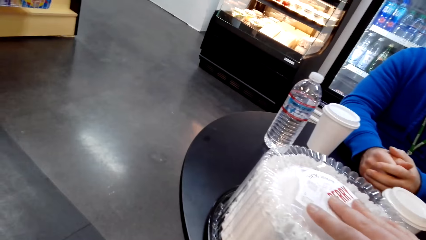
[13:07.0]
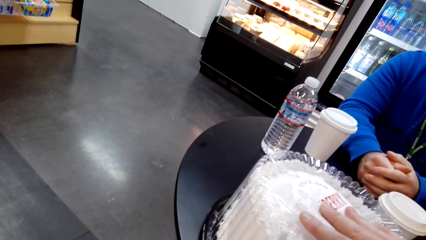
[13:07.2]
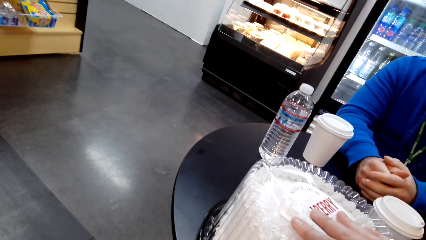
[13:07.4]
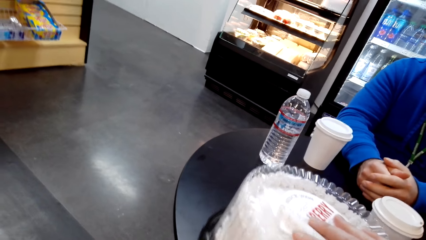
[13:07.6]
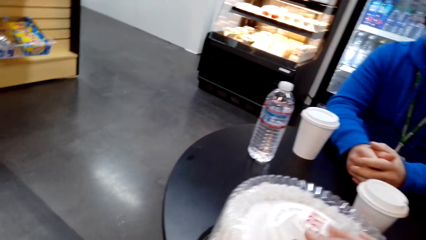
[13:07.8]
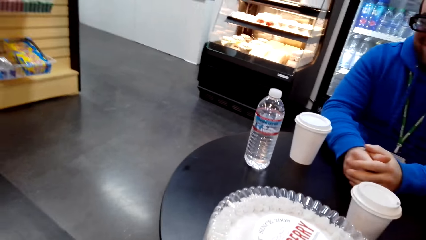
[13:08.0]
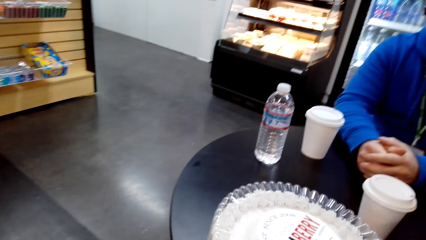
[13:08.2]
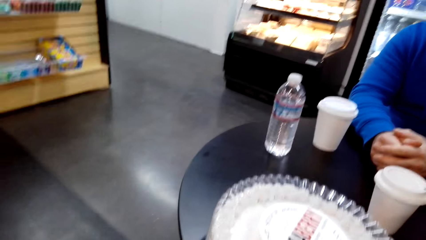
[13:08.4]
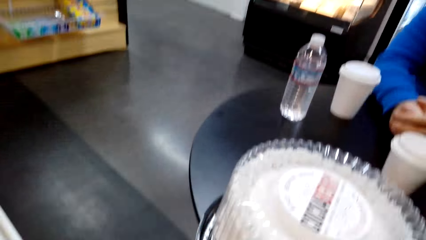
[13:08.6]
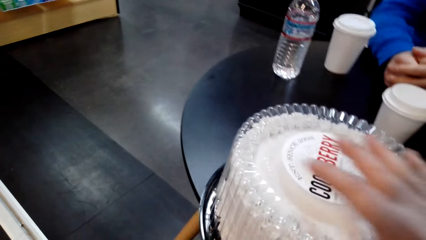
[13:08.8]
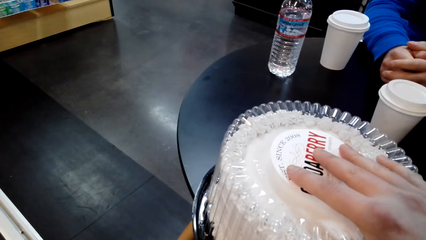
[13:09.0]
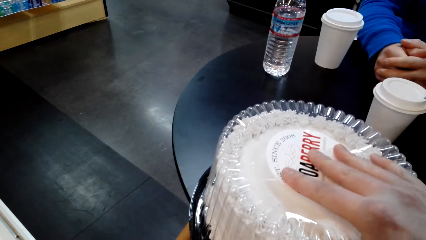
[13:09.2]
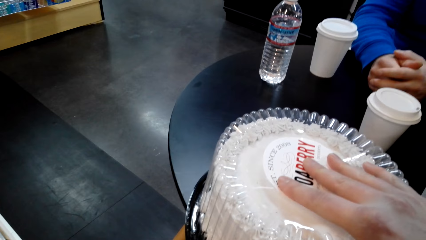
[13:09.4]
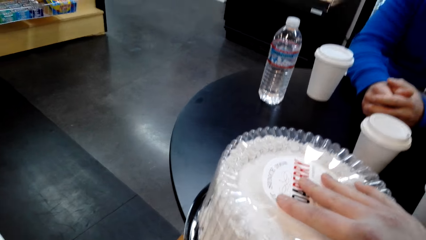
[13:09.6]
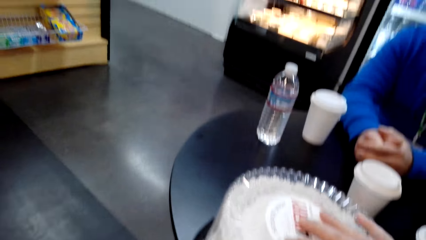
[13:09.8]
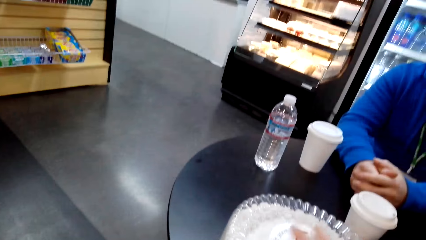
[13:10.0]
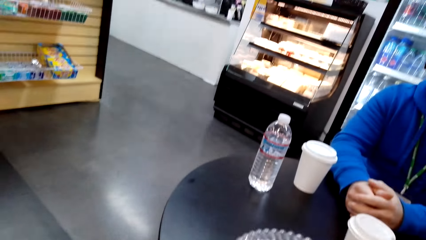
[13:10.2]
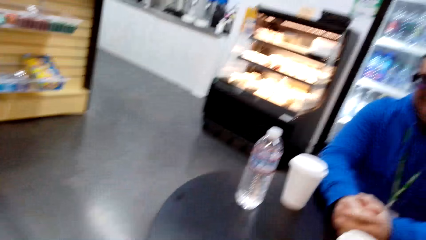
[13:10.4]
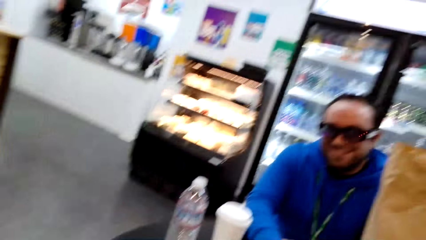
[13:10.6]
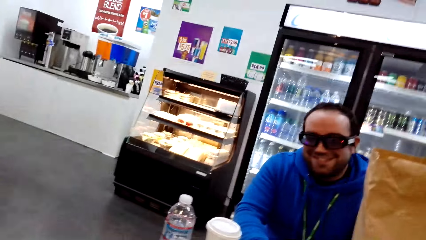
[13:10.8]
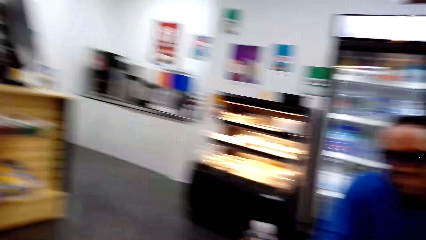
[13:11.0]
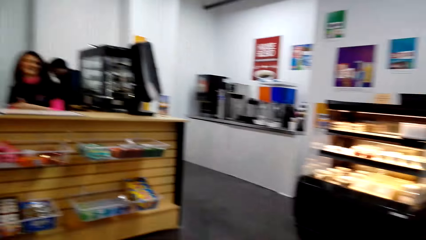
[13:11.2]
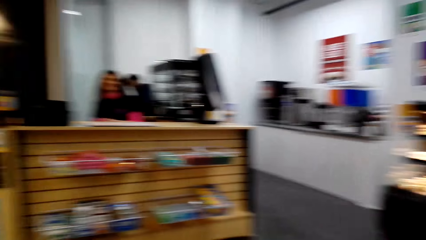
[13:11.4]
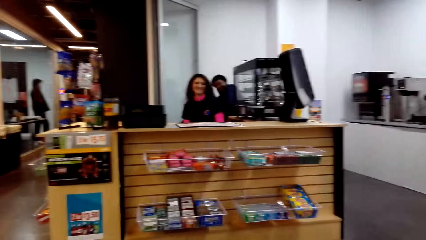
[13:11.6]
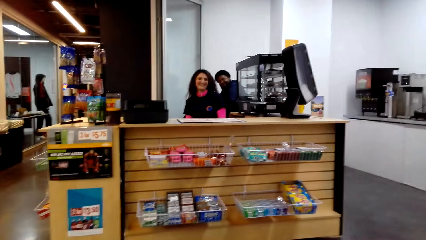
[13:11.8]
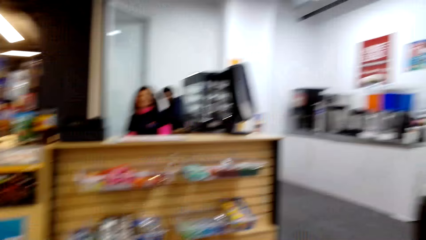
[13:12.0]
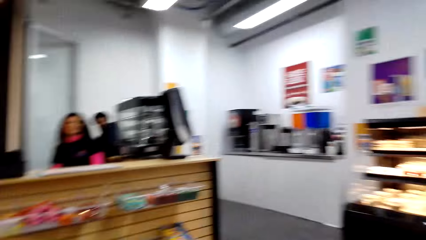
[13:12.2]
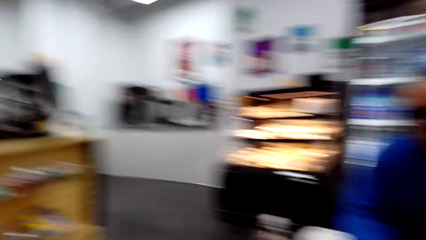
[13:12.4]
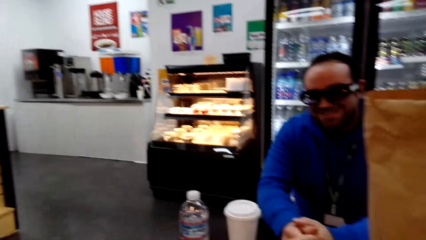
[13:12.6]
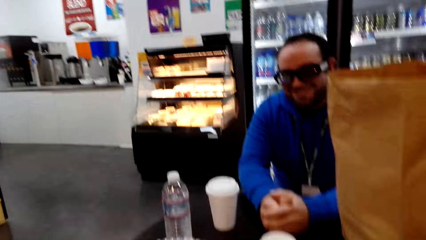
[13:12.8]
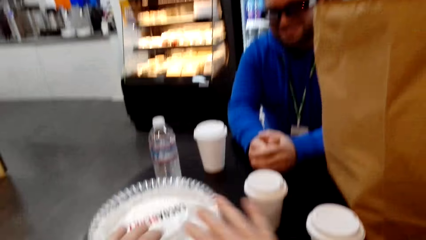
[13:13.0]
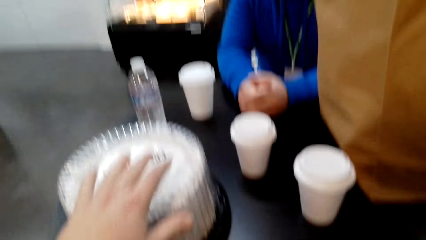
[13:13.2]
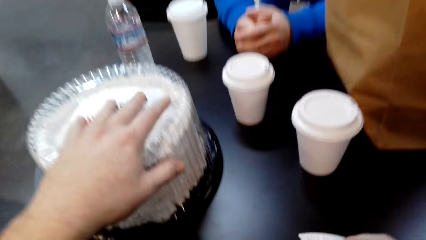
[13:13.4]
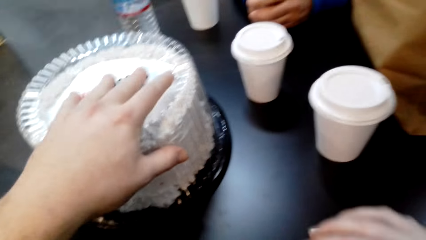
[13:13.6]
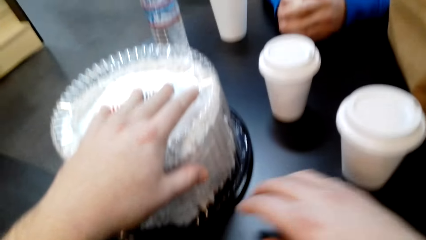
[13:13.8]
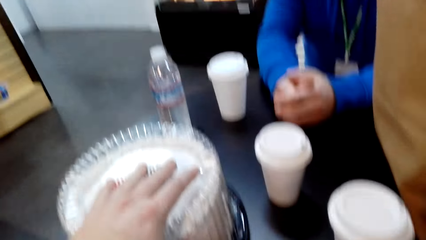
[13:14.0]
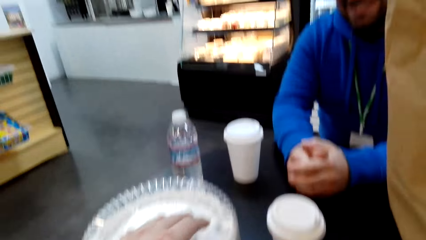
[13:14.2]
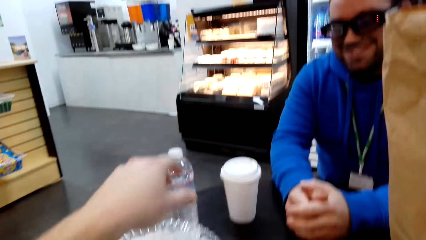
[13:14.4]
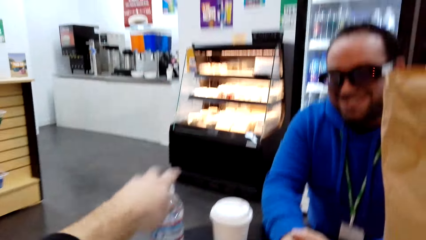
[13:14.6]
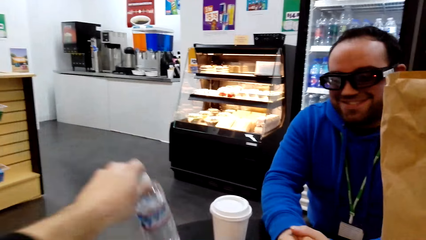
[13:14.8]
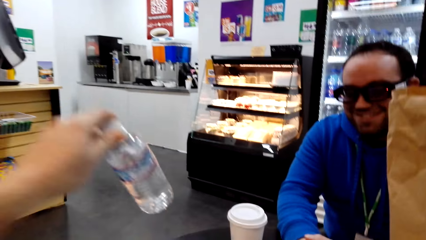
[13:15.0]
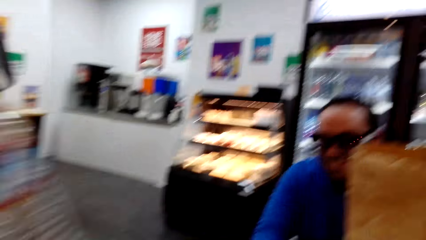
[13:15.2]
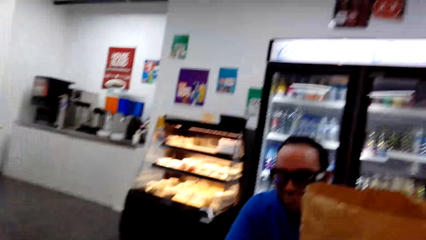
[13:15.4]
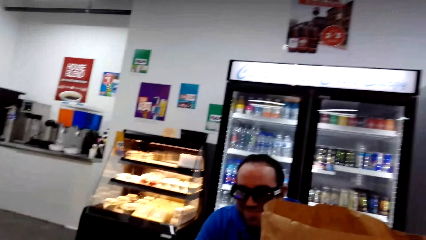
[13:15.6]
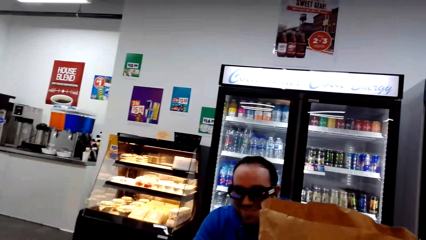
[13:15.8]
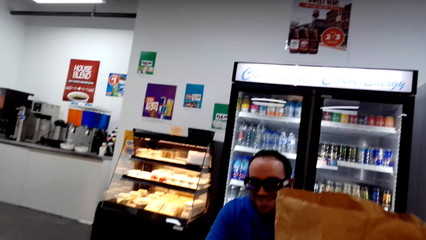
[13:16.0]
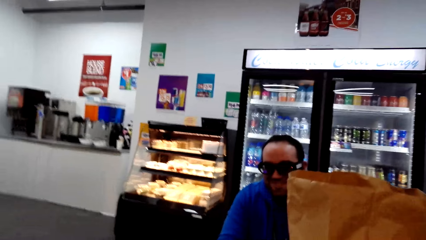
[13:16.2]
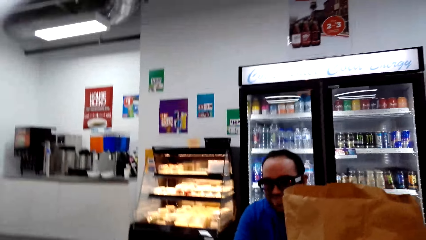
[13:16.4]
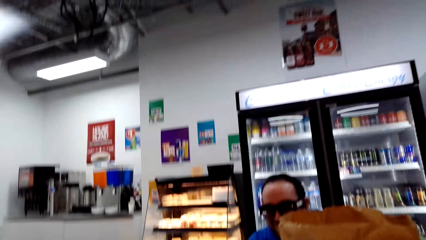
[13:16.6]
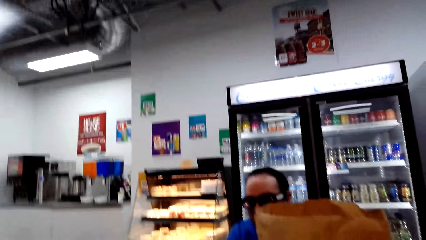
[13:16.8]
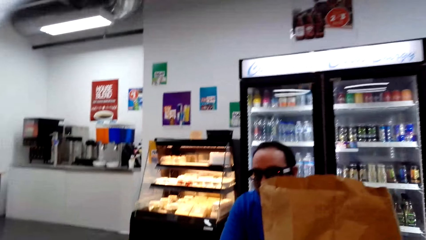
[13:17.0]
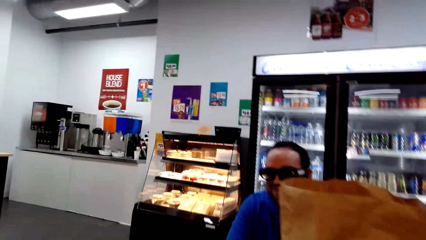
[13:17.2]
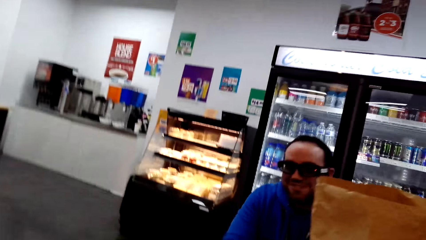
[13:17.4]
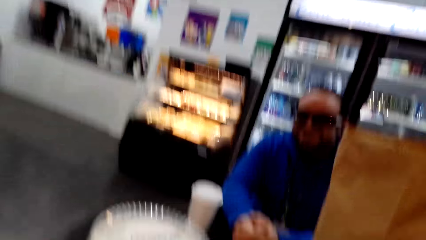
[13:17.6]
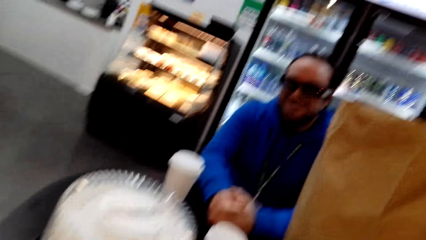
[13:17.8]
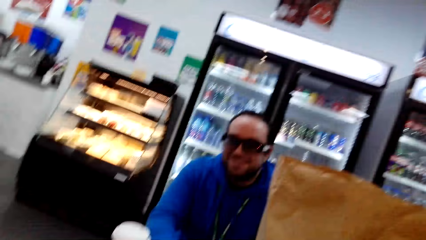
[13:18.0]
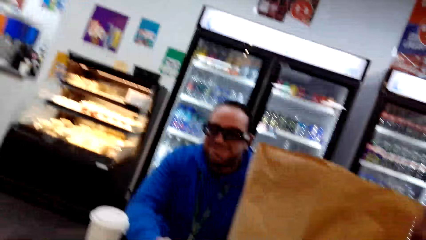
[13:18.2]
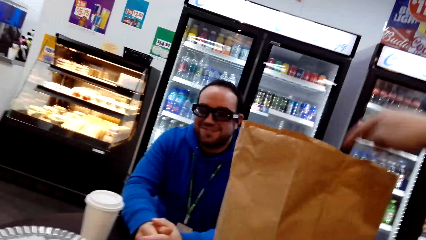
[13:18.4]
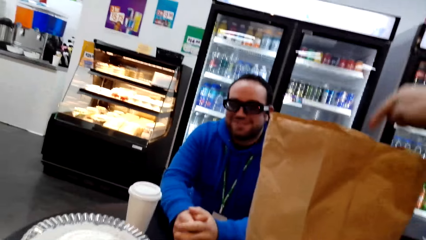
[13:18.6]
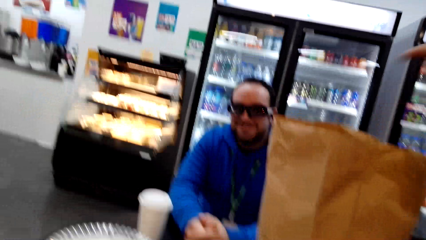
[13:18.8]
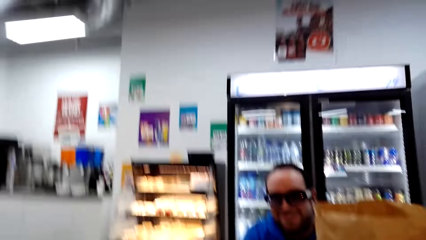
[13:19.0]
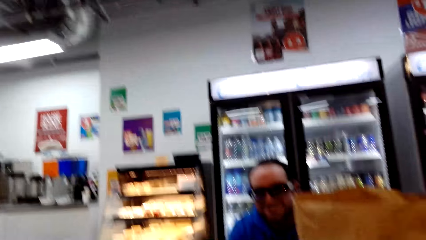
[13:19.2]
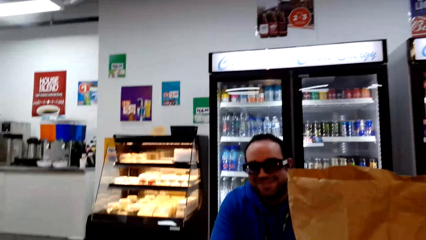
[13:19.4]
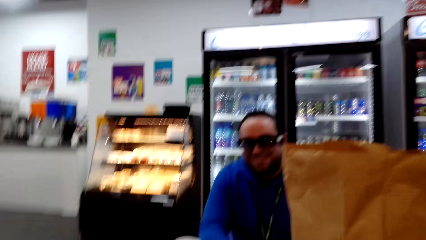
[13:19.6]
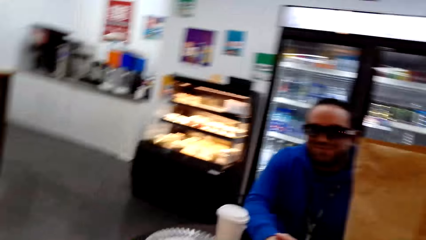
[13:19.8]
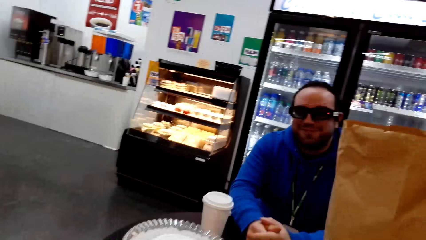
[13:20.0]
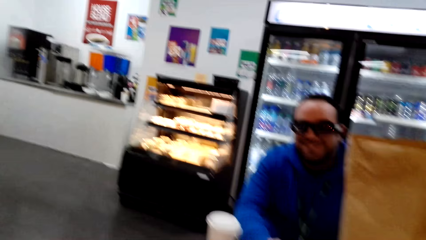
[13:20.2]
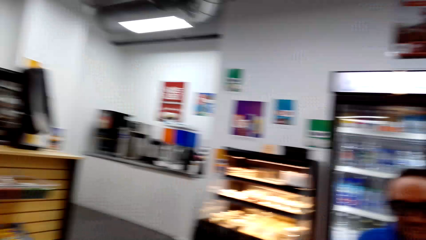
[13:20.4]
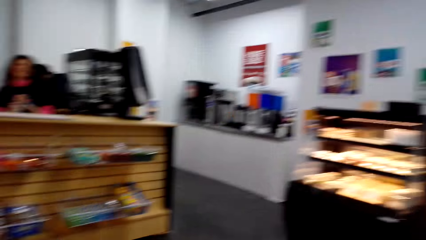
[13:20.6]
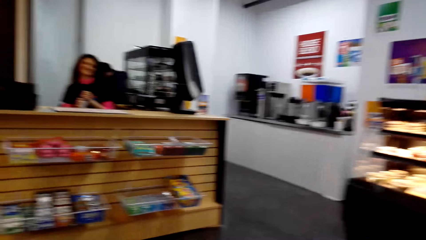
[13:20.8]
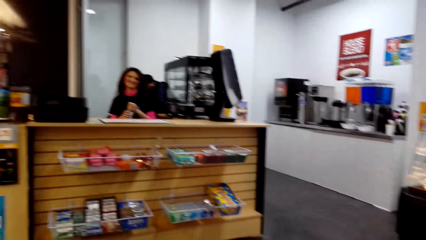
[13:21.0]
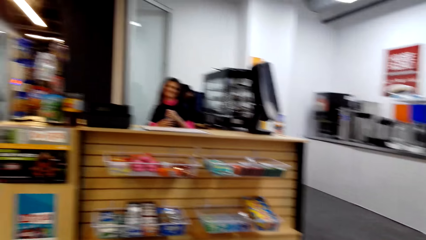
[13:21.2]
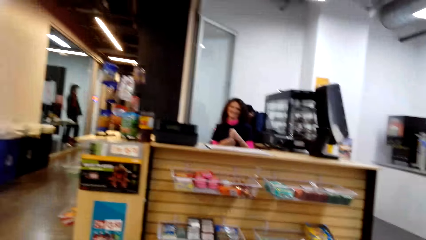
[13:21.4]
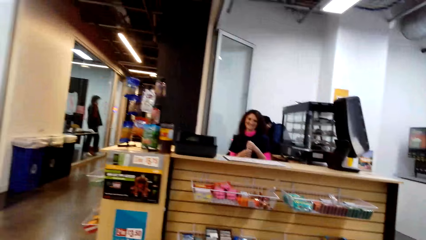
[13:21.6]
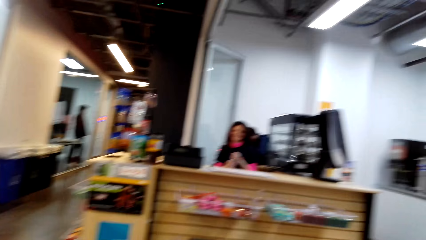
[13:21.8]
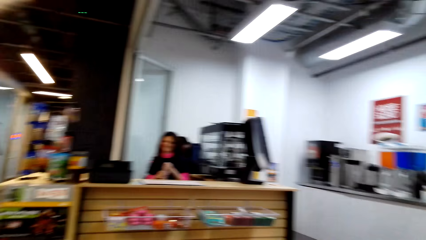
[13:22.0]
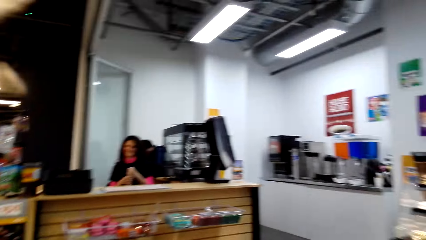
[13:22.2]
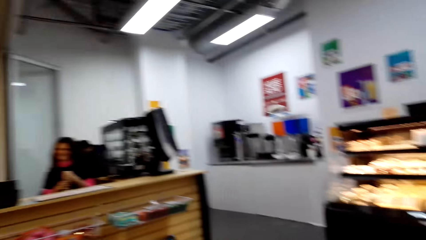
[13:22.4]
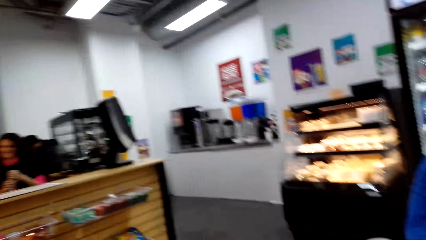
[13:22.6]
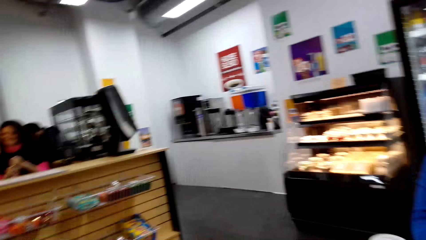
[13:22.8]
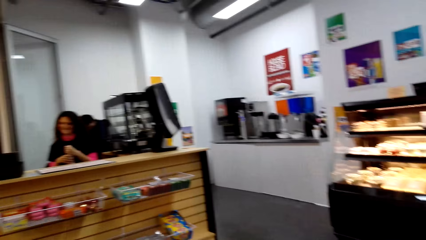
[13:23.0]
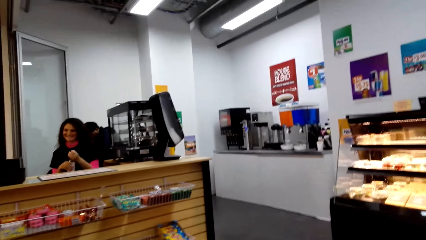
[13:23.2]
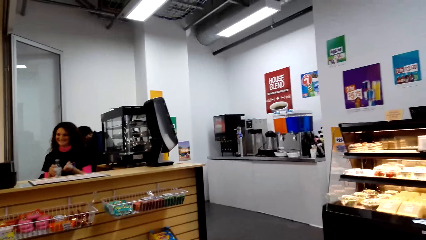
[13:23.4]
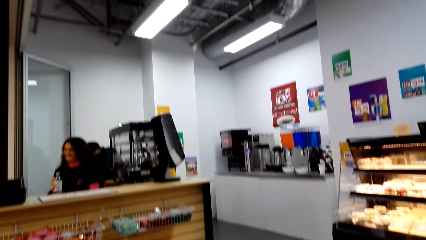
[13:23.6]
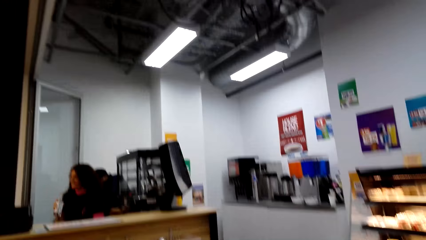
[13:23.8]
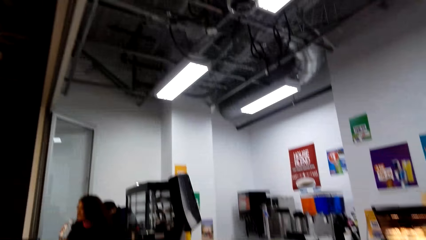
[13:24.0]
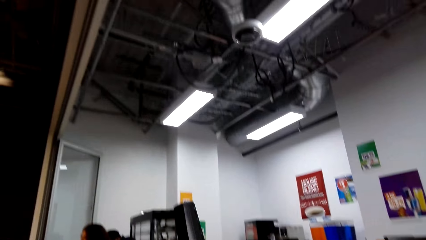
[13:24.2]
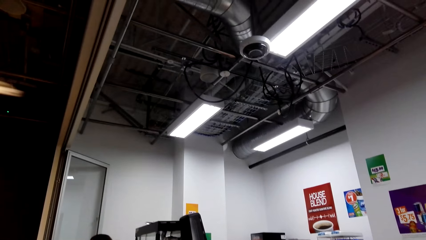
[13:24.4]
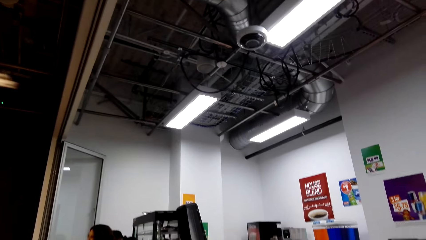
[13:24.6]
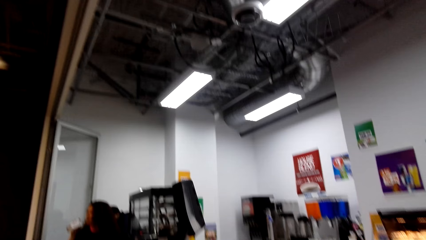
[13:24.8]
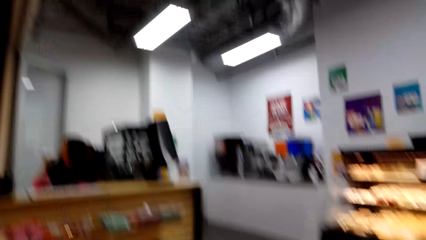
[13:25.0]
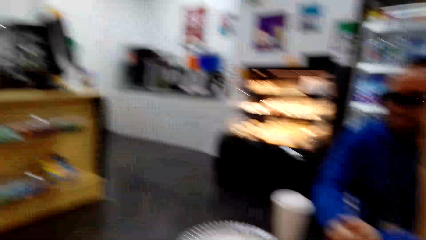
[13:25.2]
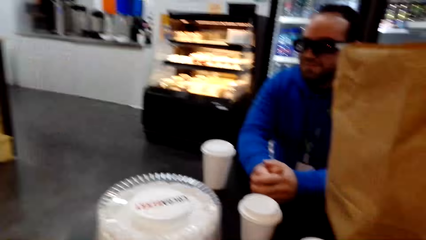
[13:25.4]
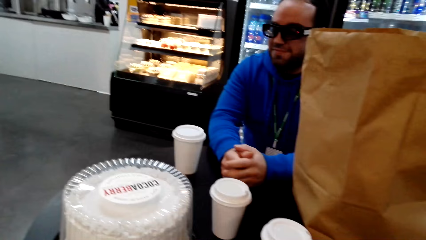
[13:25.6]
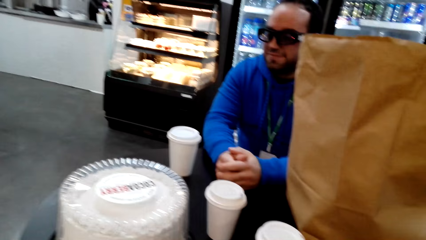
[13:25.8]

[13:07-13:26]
The camera wearer holds the cake. They hold the cake again. They rest a hand on the cake. They pick up a bottle of water. They point at the shopping. A lady opens the water and drinks the water.
